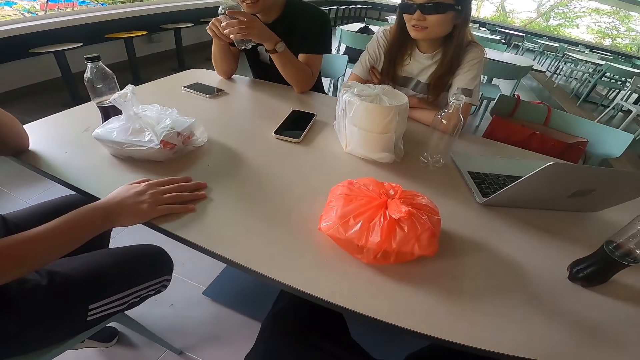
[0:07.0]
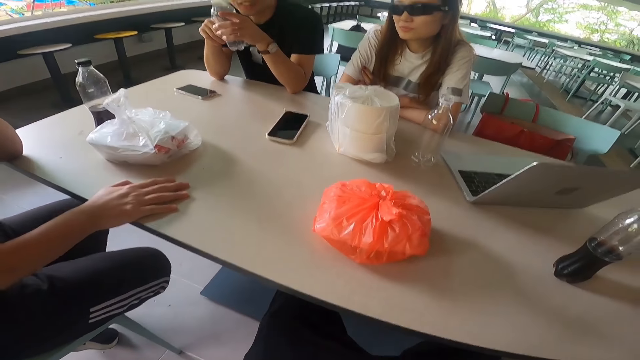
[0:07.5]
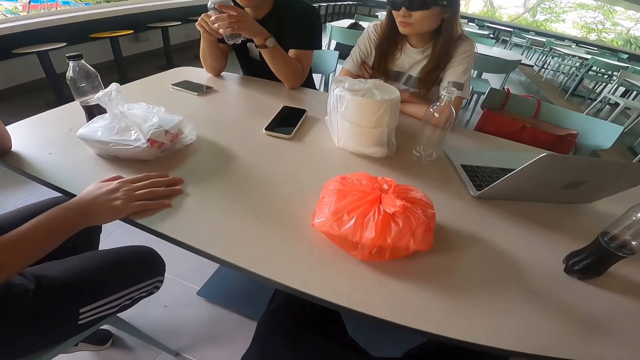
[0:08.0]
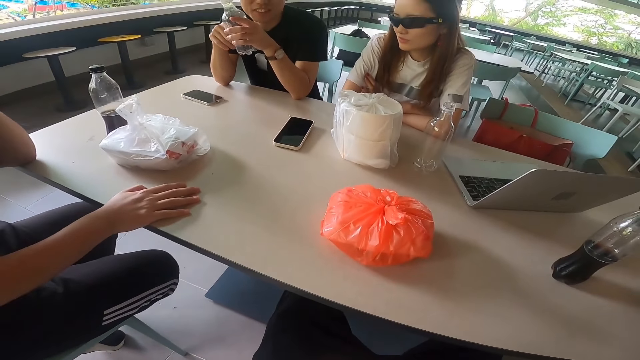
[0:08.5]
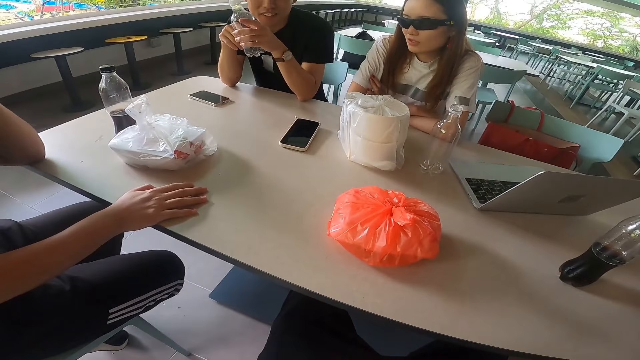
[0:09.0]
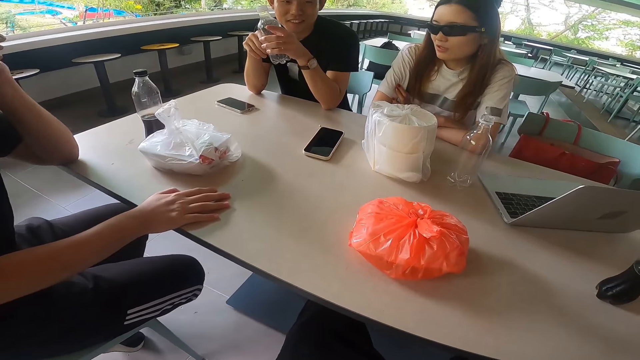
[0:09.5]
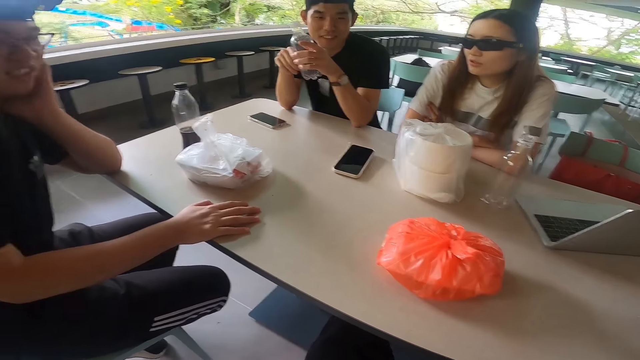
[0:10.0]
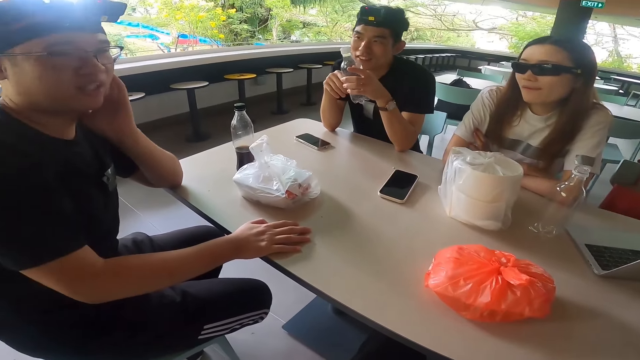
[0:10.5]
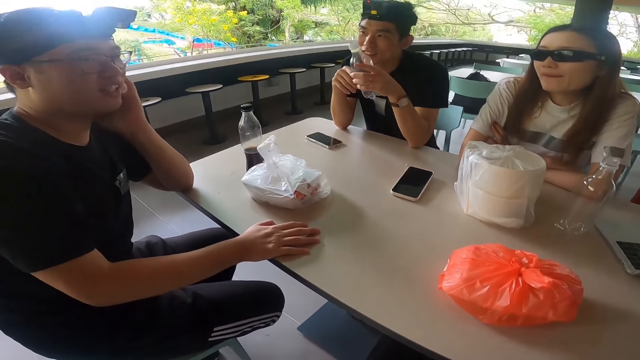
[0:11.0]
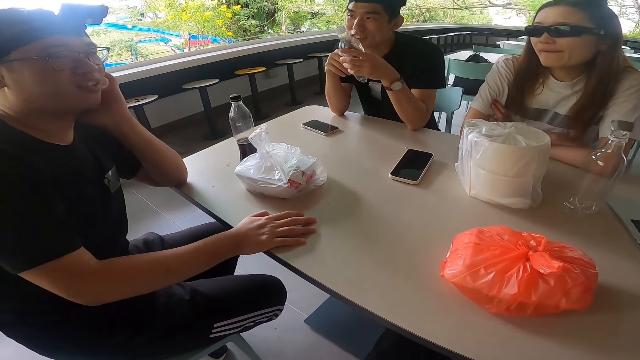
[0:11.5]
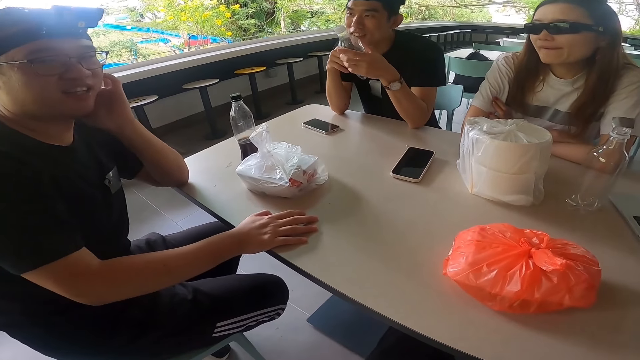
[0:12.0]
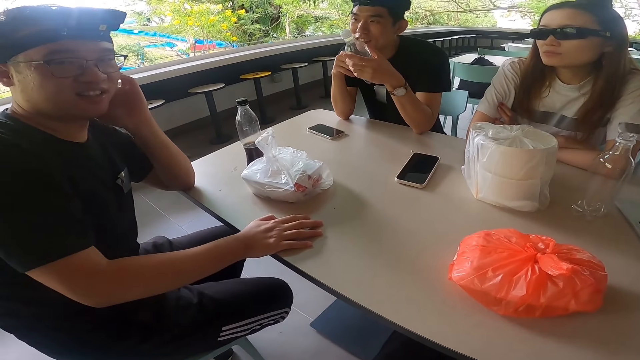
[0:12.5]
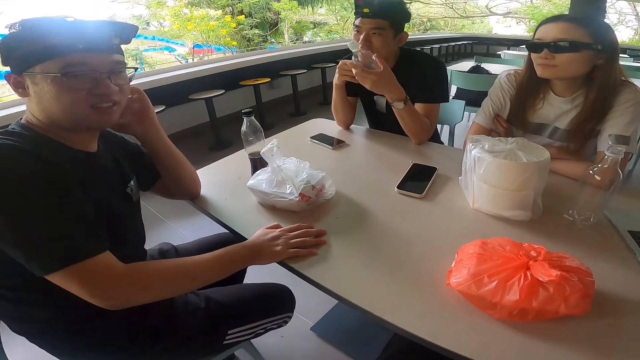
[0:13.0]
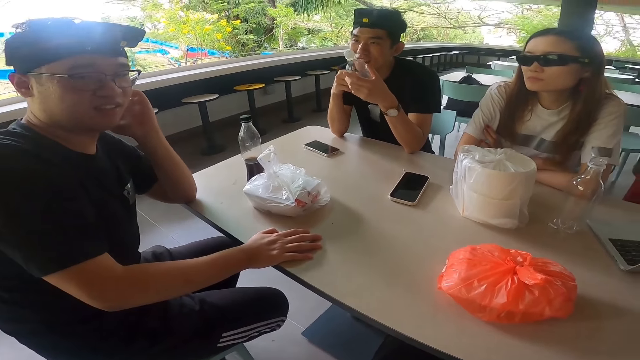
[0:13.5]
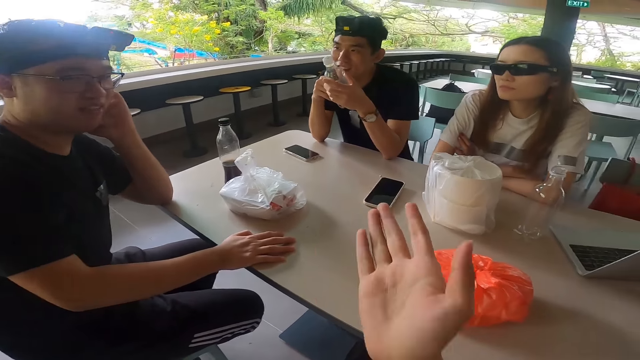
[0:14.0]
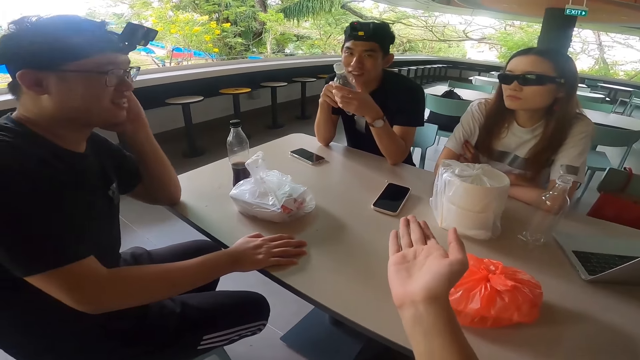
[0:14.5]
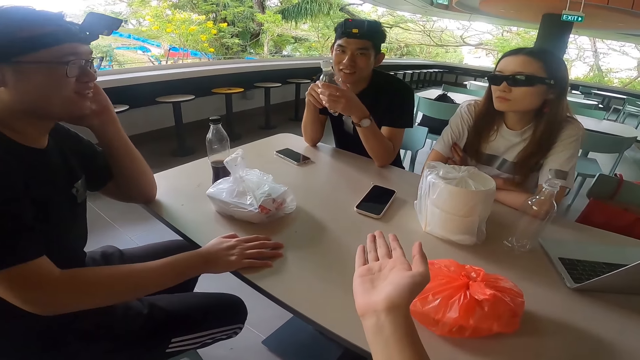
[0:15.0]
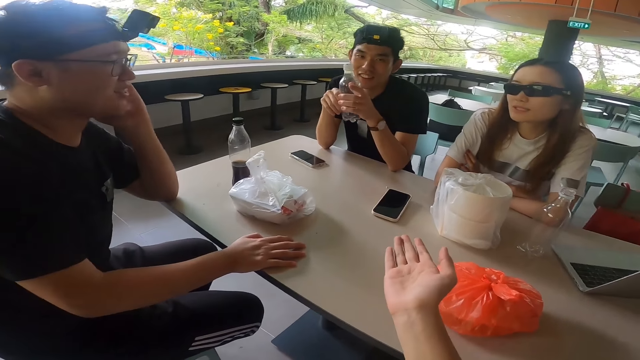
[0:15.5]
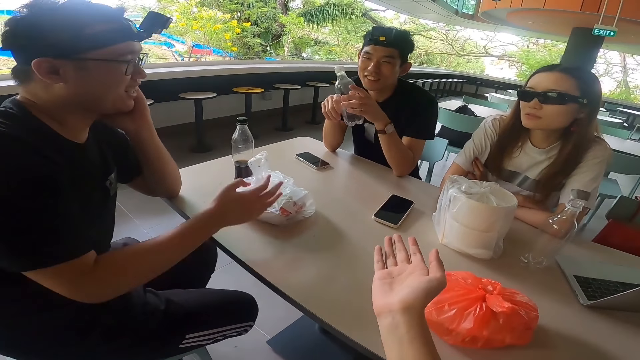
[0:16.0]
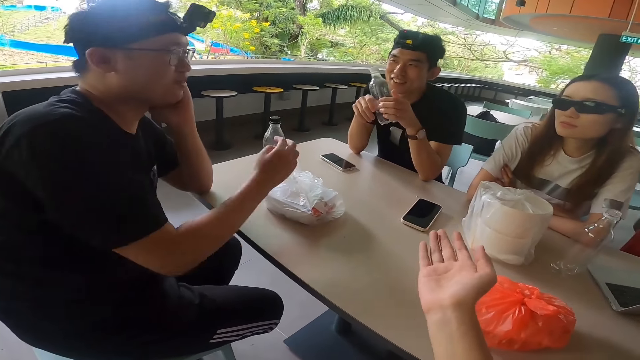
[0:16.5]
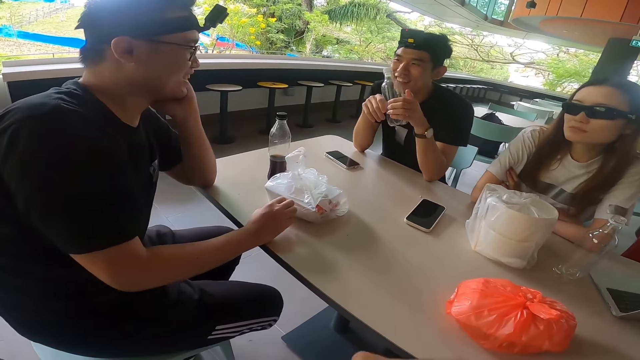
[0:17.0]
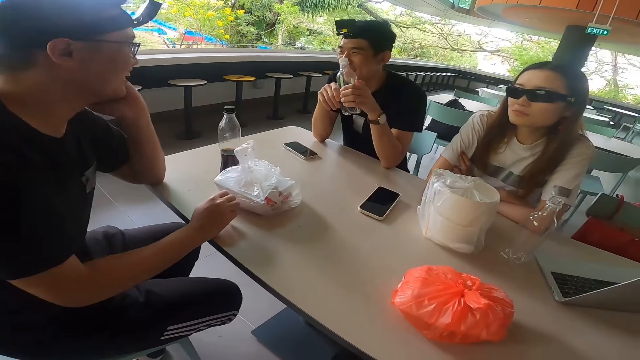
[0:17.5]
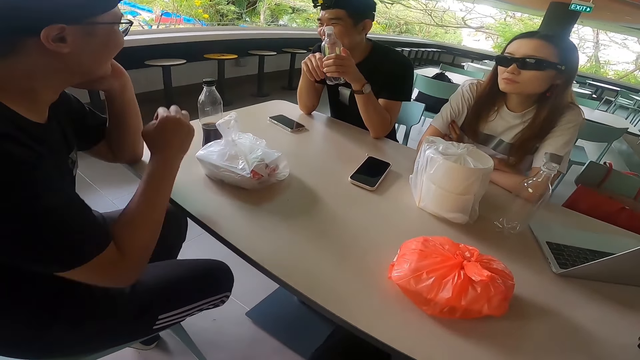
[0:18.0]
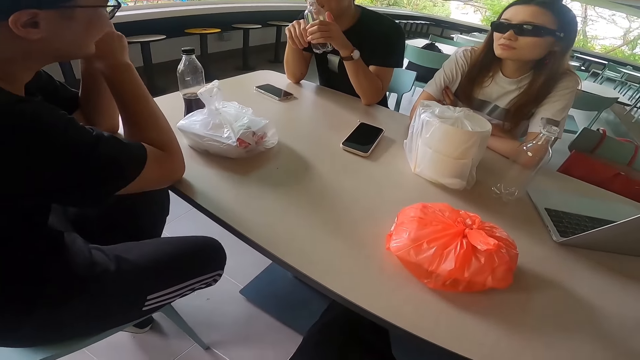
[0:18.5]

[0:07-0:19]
The camera wearer stares at the table. He stares at a man. He swings the right hand. He stares at the table. He points with his left hand.

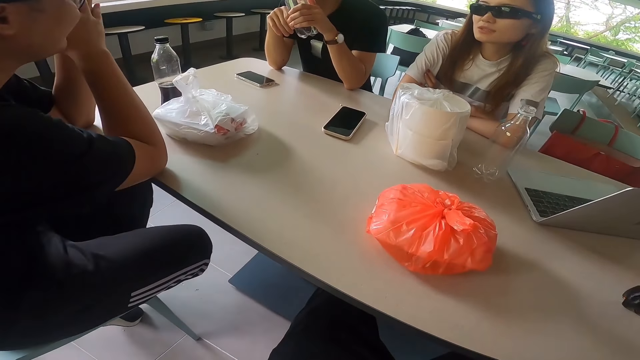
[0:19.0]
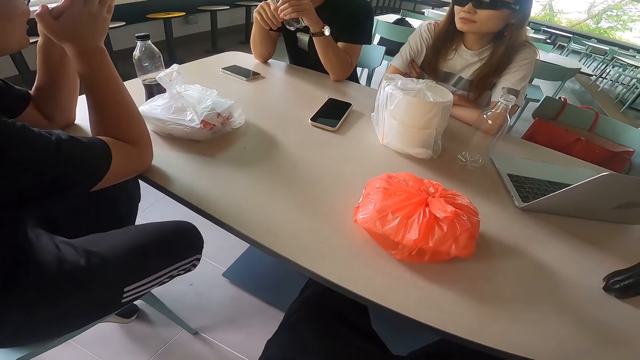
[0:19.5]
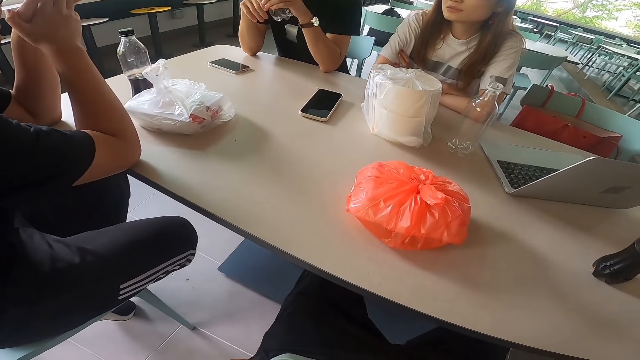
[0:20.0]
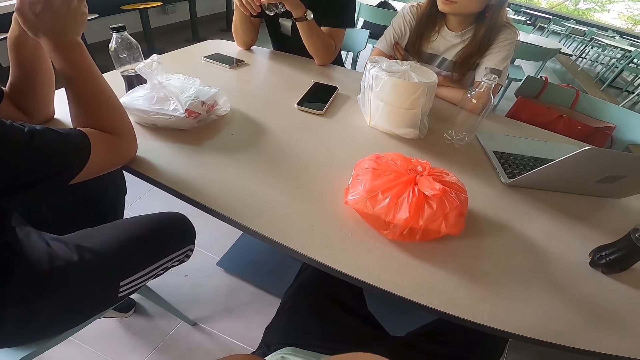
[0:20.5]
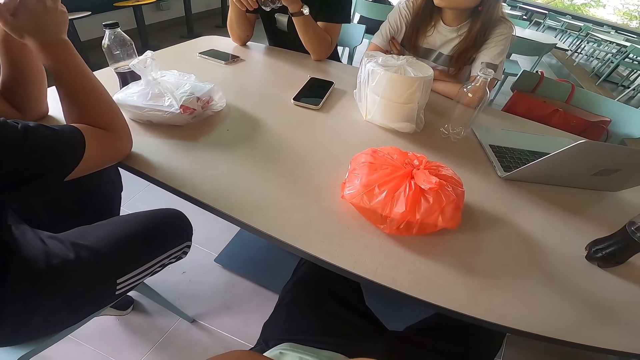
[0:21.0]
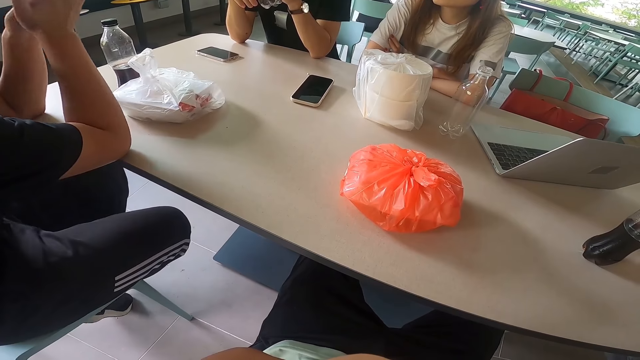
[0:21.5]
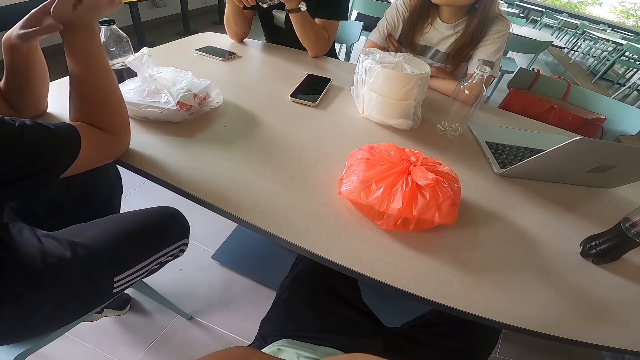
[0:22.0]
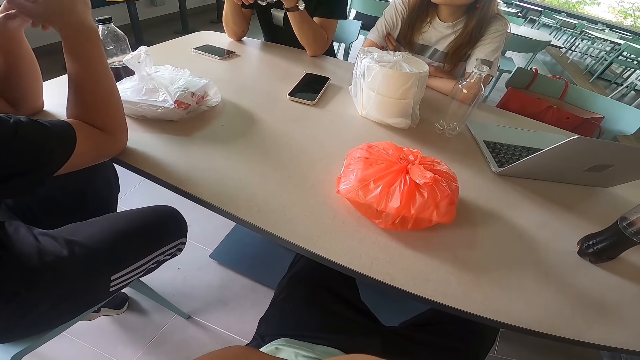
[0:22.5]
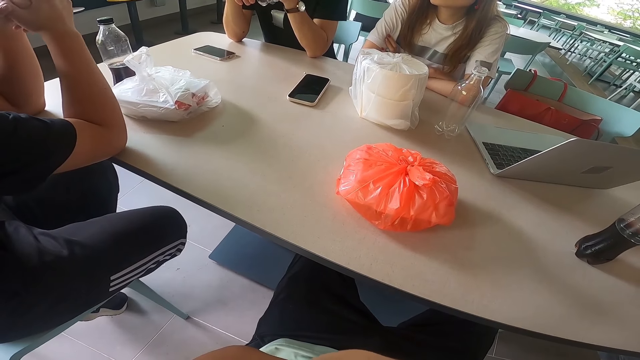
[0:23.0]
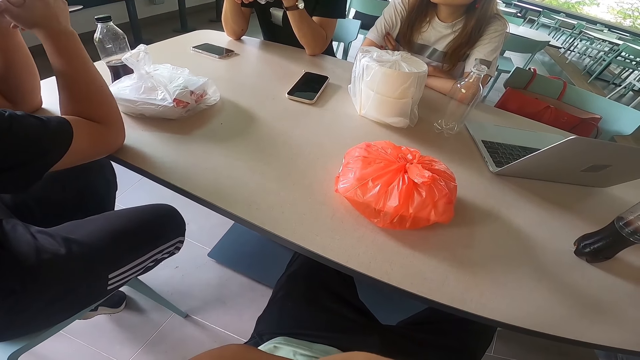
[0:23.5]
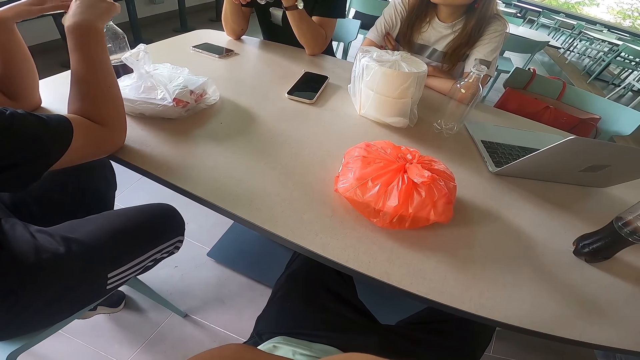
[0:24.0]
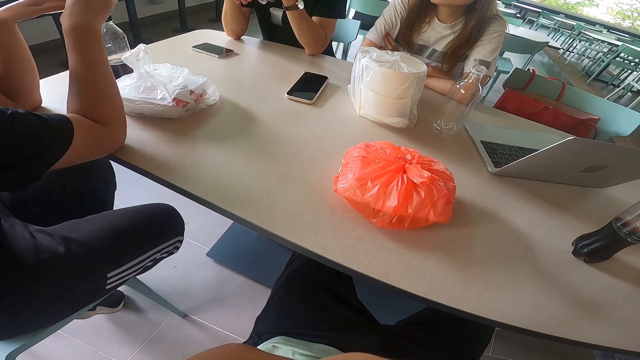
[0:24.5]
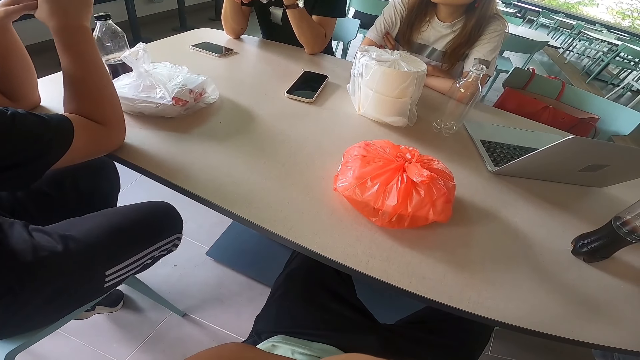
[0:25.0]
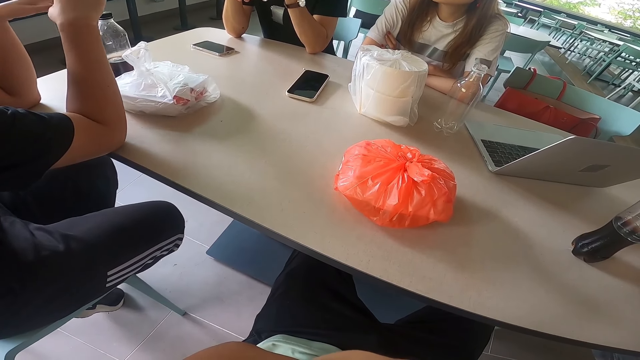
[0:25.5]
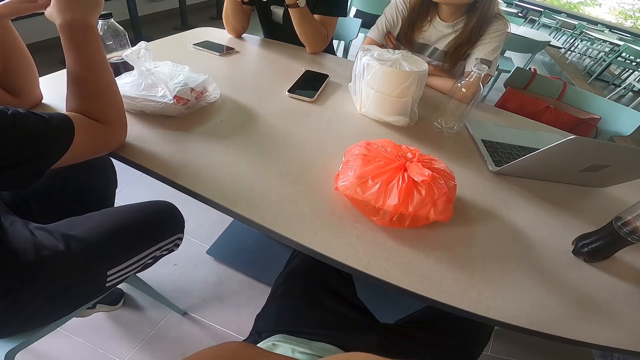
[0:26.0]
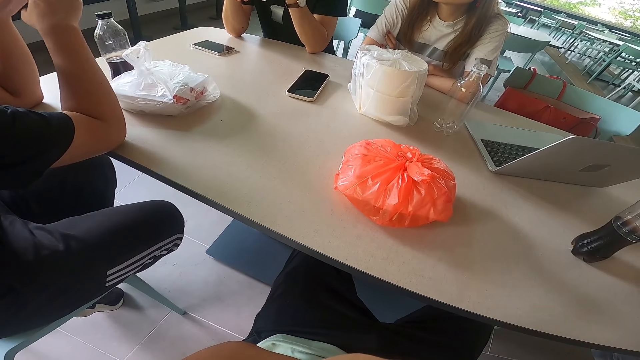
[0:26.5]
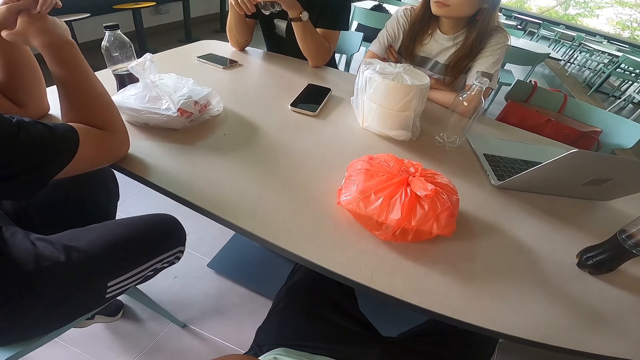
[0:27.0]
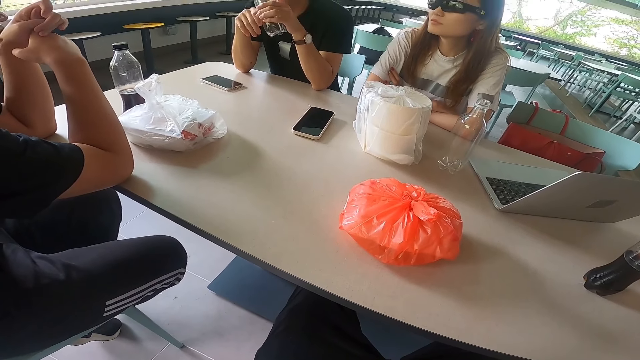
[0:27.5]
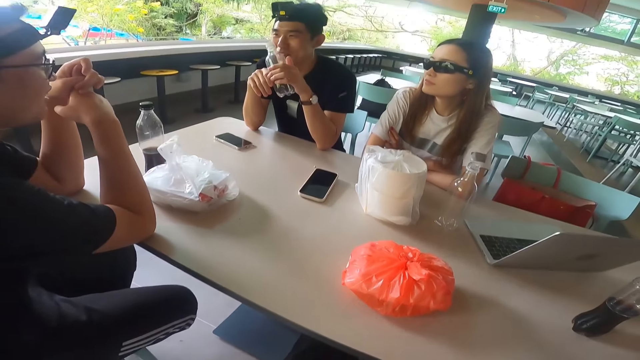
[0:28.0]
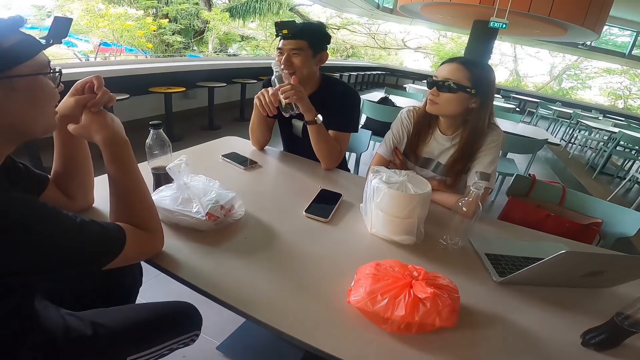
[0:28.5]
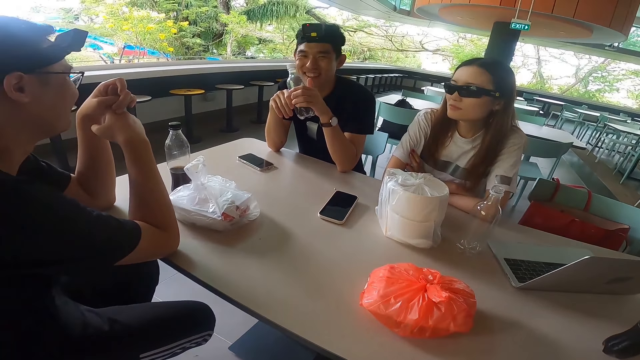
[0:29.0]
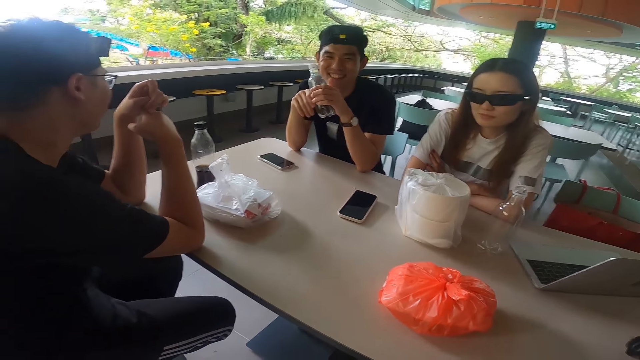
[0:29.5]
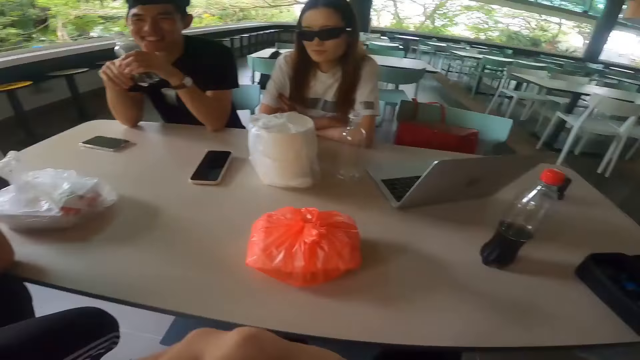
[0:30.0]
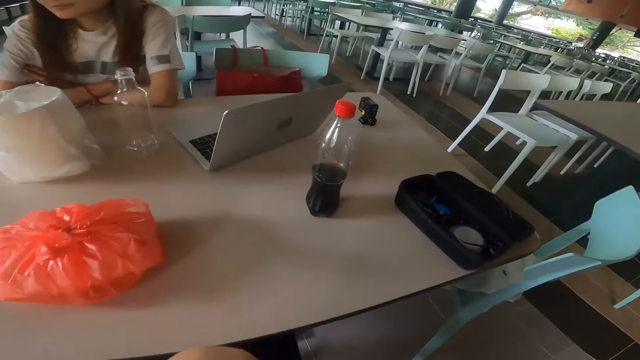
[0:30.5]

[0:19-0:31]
A man leans the right hand on the table. The camera wearer stares at the table. They stare at another man.
